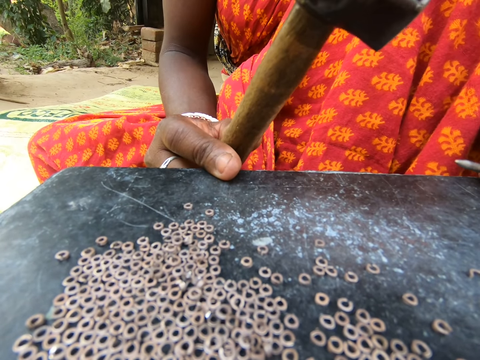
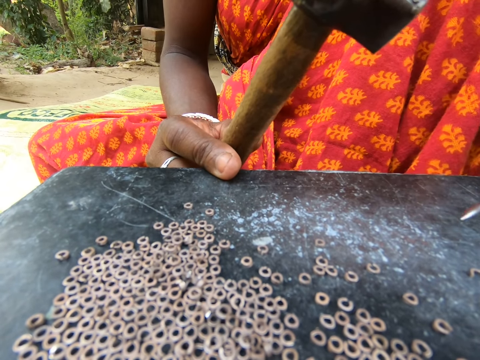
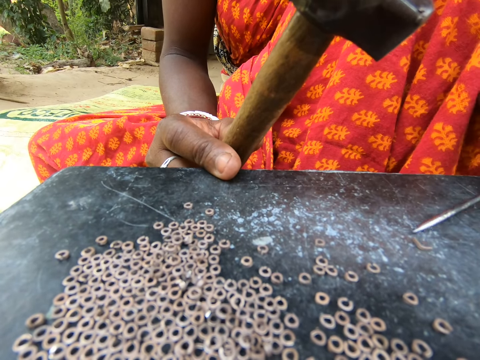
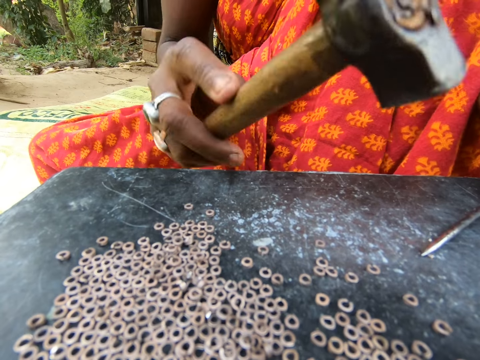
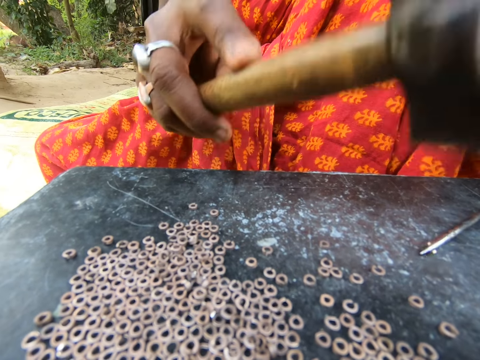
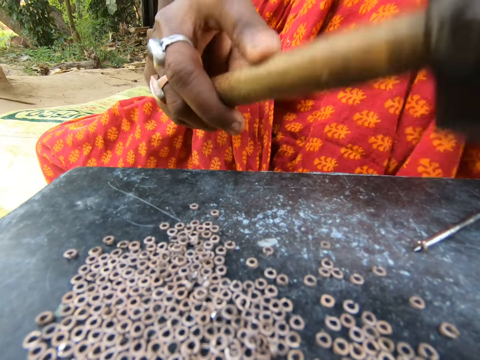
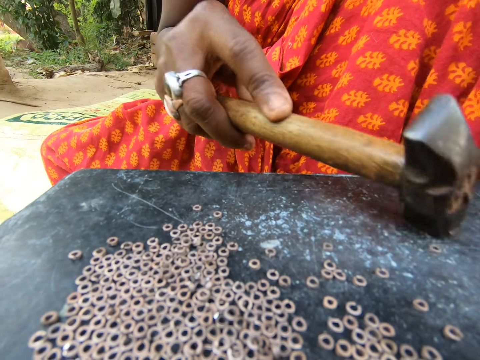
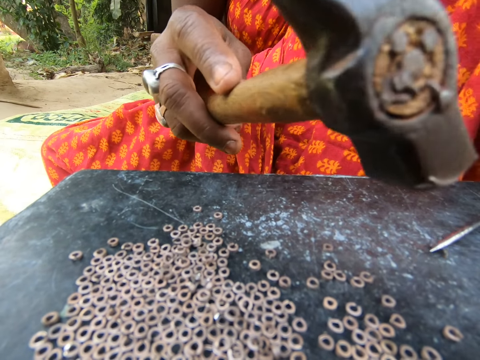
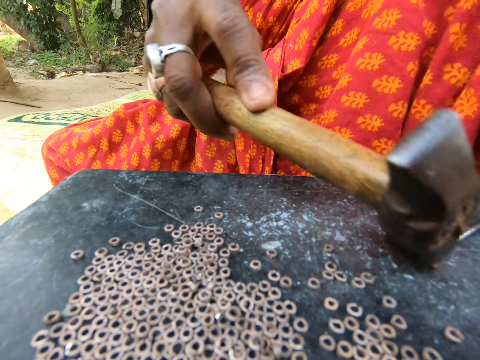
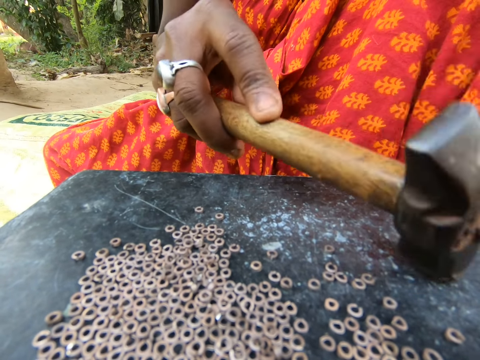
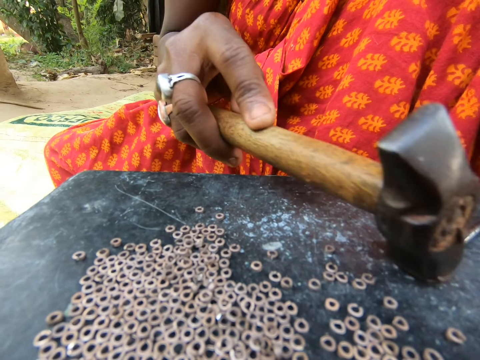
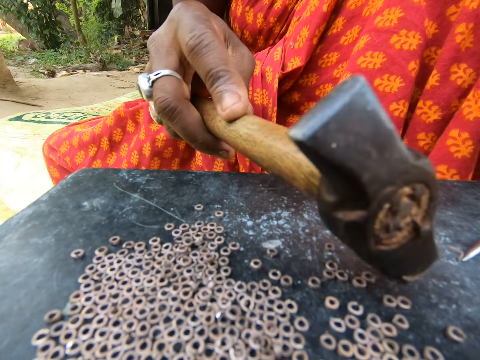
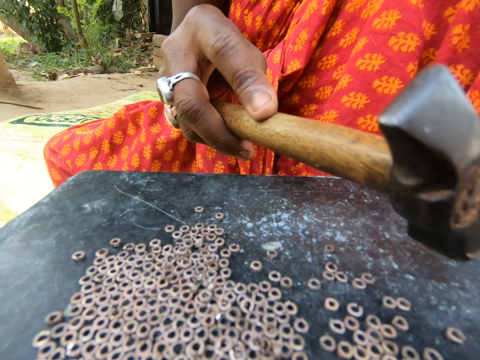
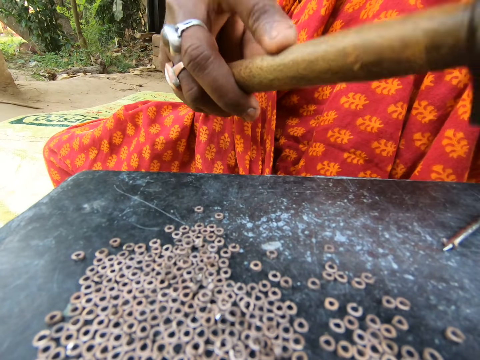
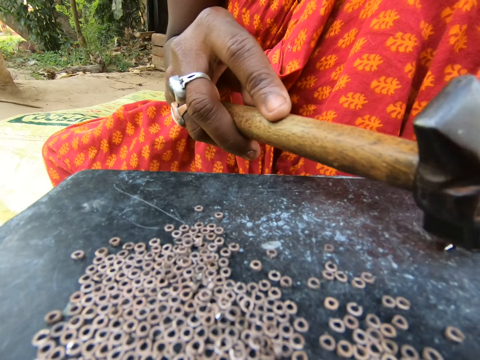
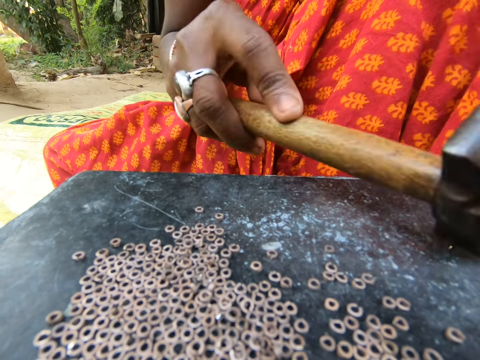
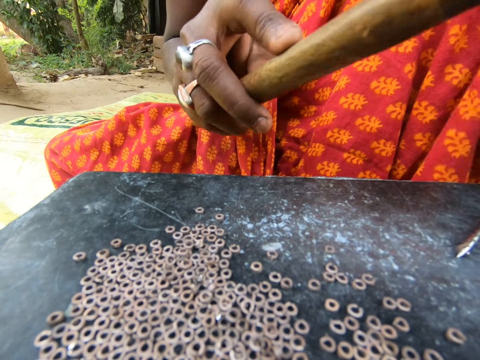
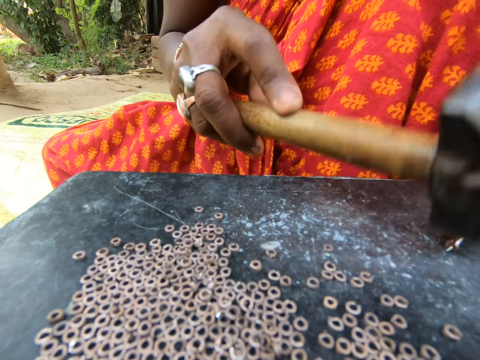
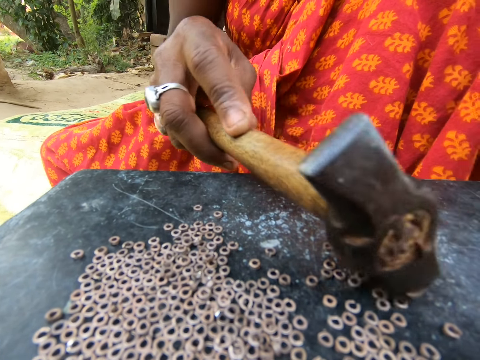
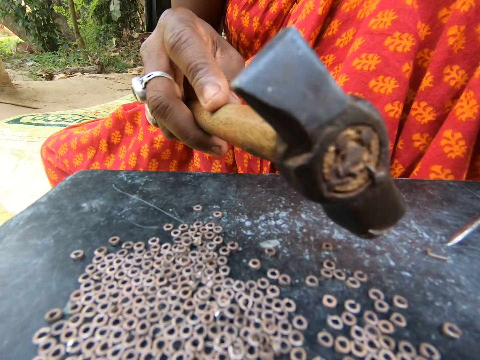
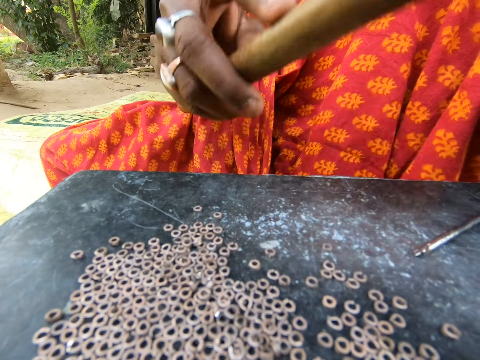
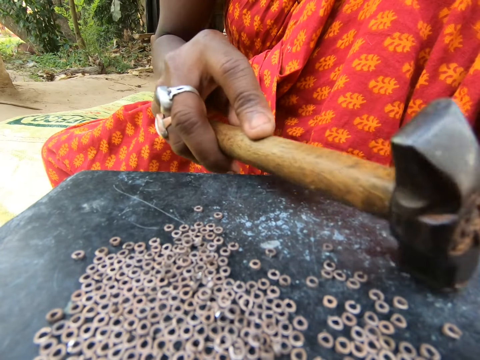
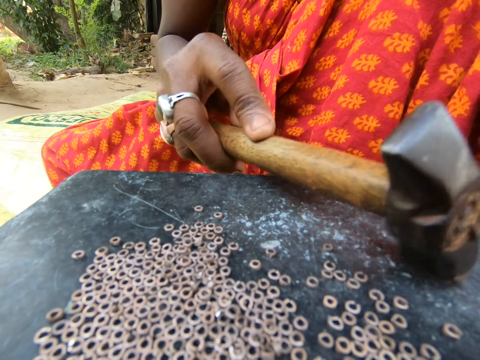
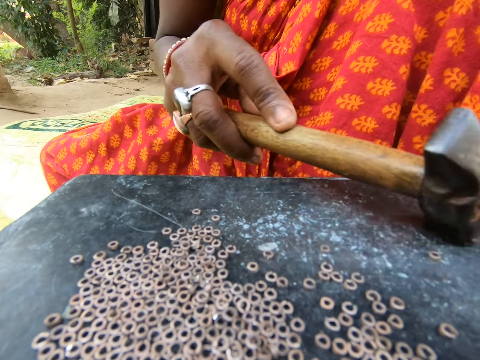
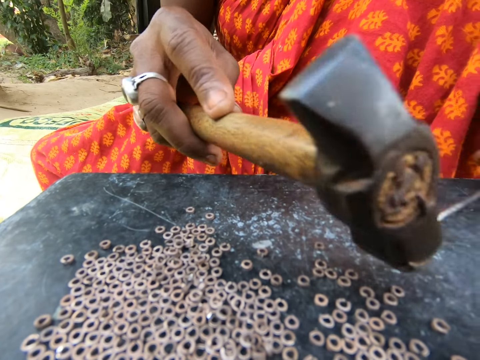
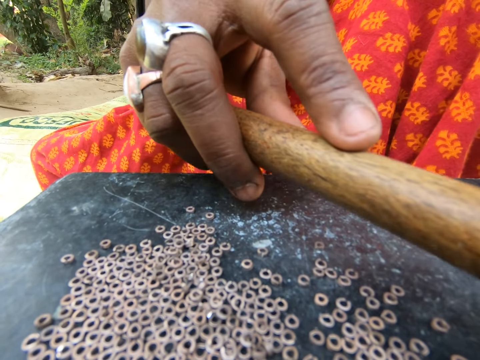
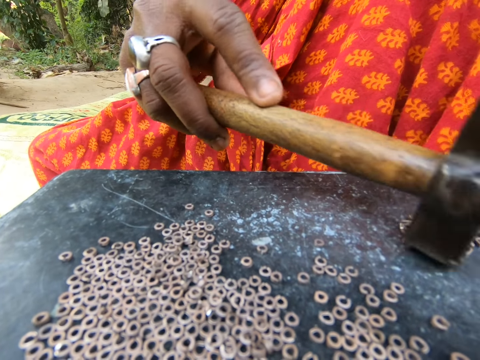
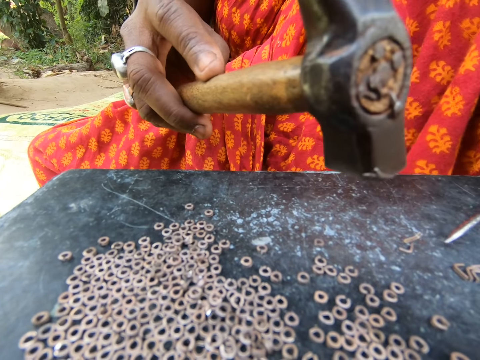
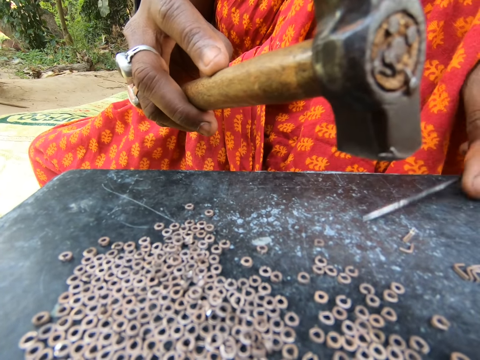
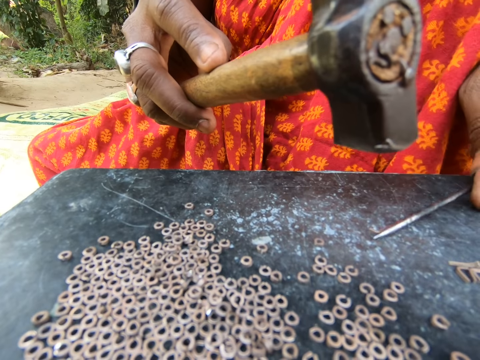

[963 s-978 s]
The woman holds the metal on the table with the screwdriver in her left hand. The woman hits the metal on the screwdriver in her left hand on the table with the hammer in her right hand. The woman moves the metal on the table with the hammer in her right hand. The woman holds the metal on the table with the screwdriver in her left hand. The woman hits the metal on the screwdriver in her left hand on the table with the hammer in her right hand. The woman moves the metal on the table with the hammer in her right hand. The woman holds the metal on the table with the screwdriver in her left hand. The woman hits the metal on the screwdriver in her left hand on the table with the hammer in her right hand. The woman moves the metal on the table with the hammer in her right hand. The woman holds the metal on the table with the screwdriver in her left hand. The woman hits the metal on the screwdriver in her left hand on the table with the hammer in her right hand. The woman moves the metal on the table with the hammer in her right hand. The woman moves metals on the table with the screwdriver in her left hand. The woman moves the metals on the table with the hammer in her right hand.

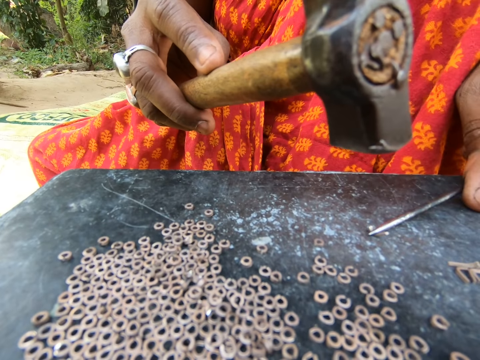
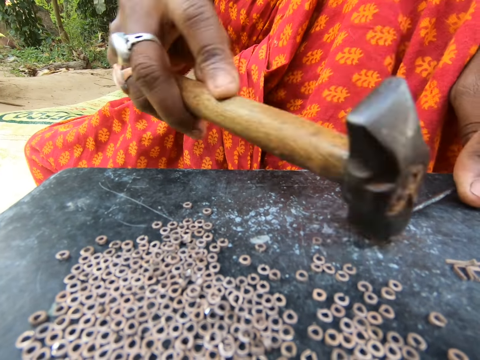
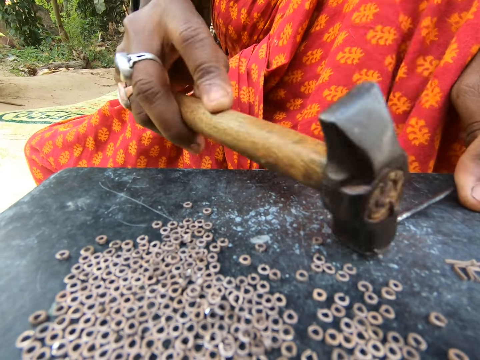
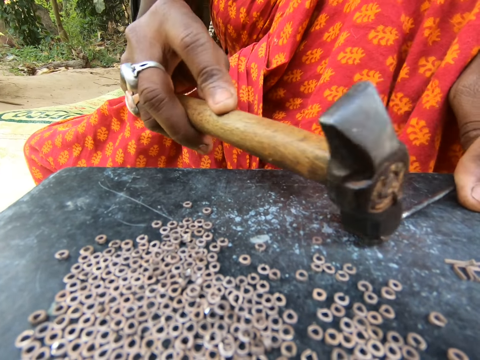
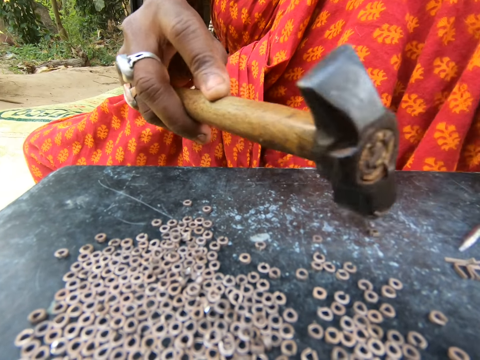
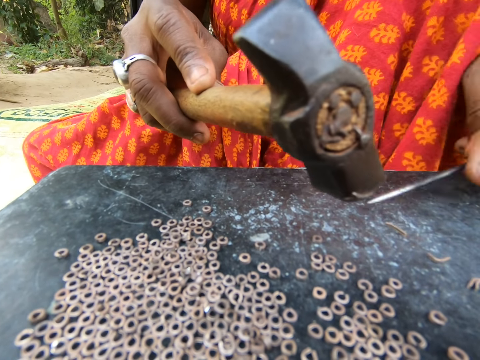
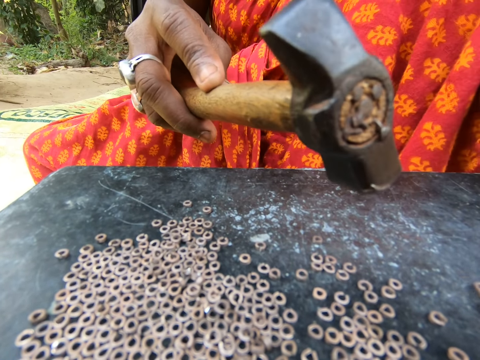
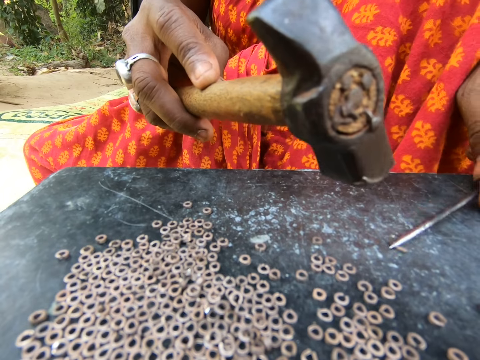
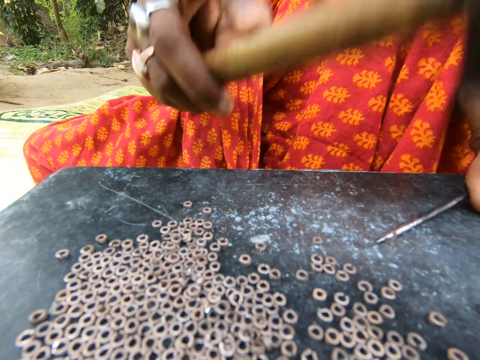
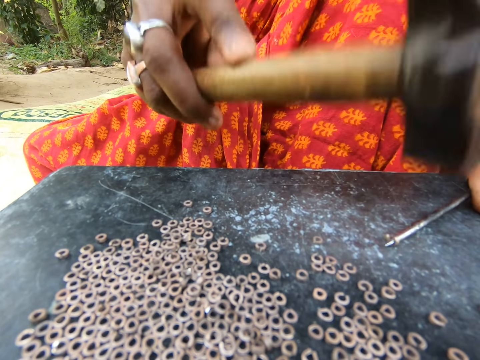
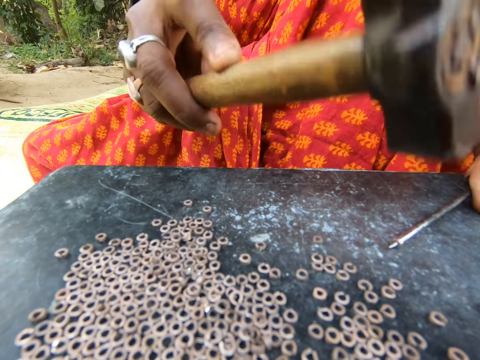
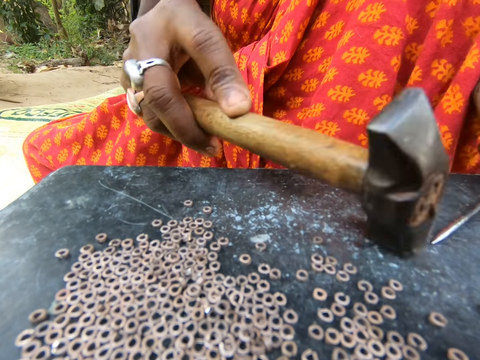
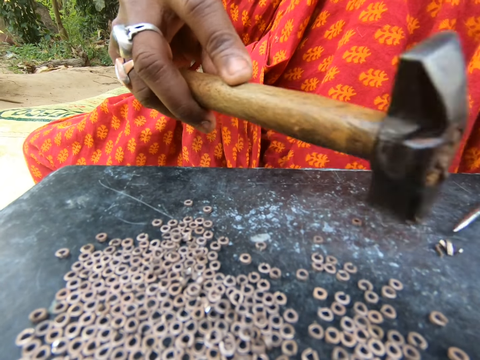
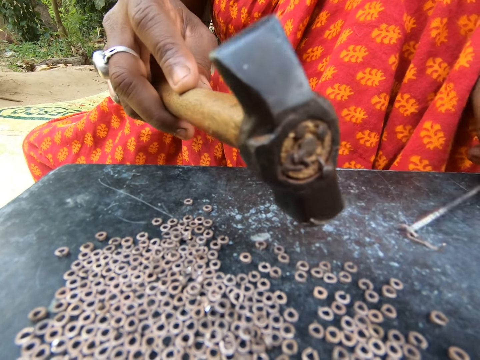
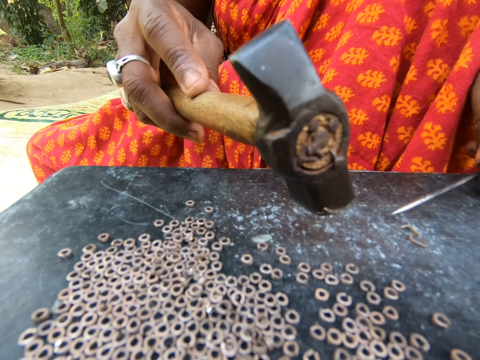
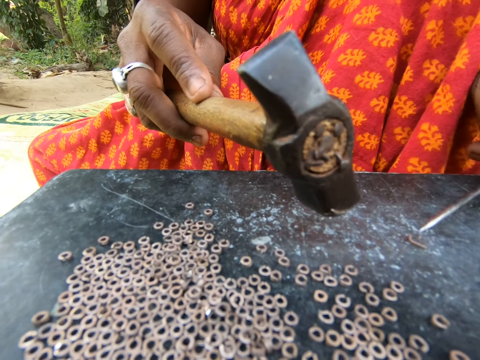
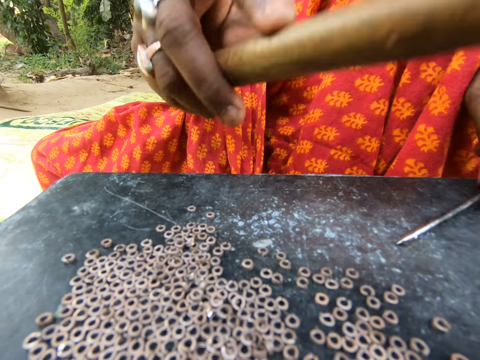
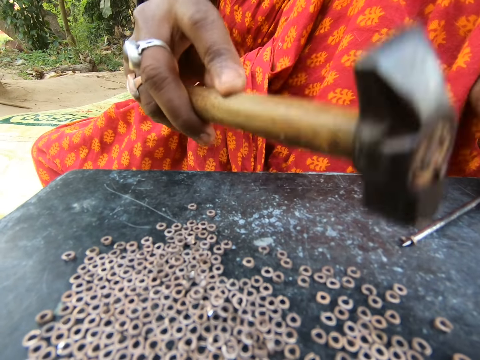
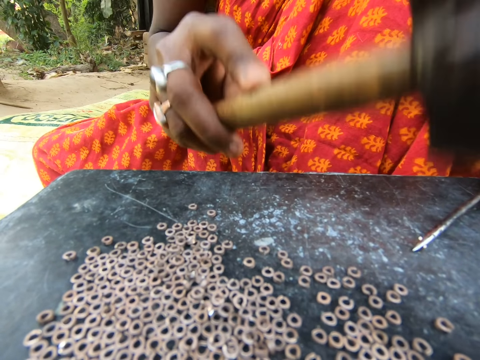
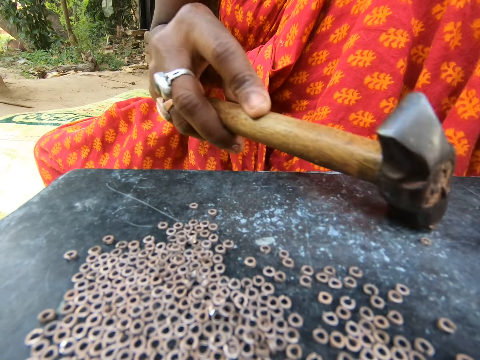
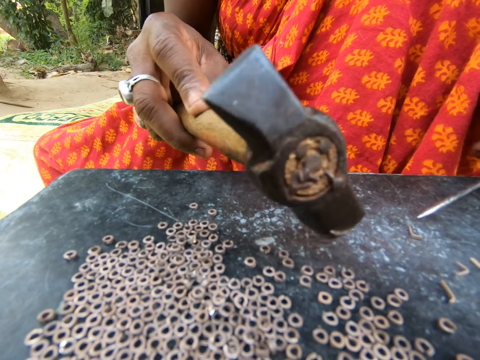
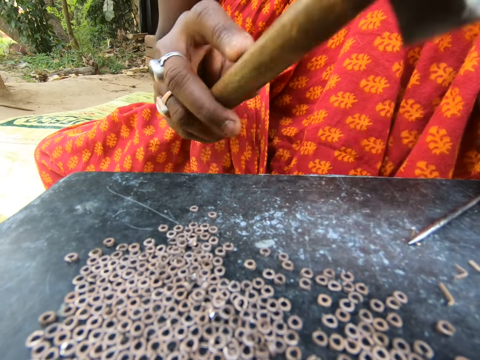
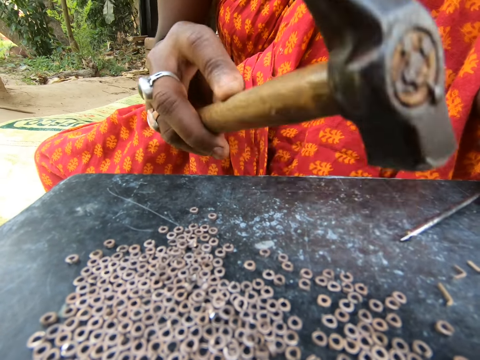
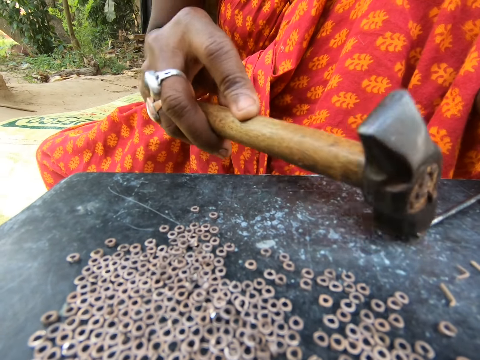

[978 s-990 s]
The woman holds a metal on the table with the screwdriver in her left hand. She hits the metal on the screwdriver in her left hand on the table with the hammer in her right hand. She moves metals on the table with the screwdriver in her left hand. She moves the metal on the table with the hammer in her right hand. She holds the metal on the table with the screwdriver in her left hand. She hits the metal on the screwdriver in her left hand on the table with the hammer in her right hand. She moves metals on the table with the screwdriver in her left hand. She draws metals from the table with the hammer in her right hand. She moves the metal on the table with the hammer in her right hand. She holds the metal on the table with the screwdriver in her left hand. She hits the metal on the screwdriver in her left hand on the table with the hammer in her right hand. She moves the metal on the table with the hammer in her right hand. She draws the metal from the table with the screwdriver in her left hand. She holds the metal on the table with the screwdriver in her left hand. She hits the metal on the screwdriver in her left hand on the table with the hammer in her right hand.
